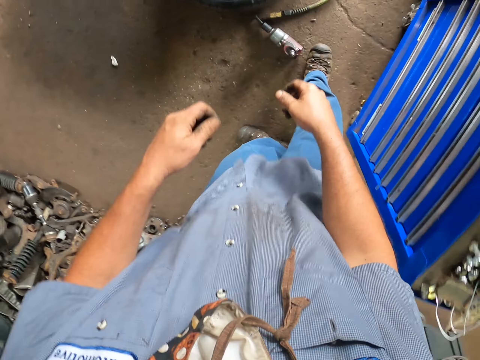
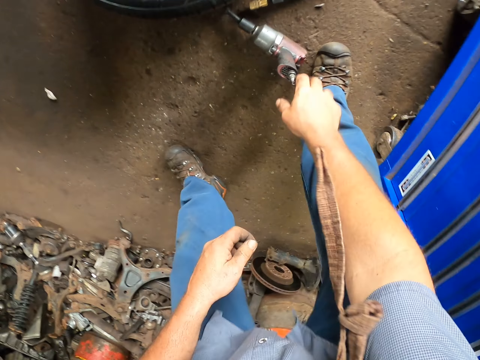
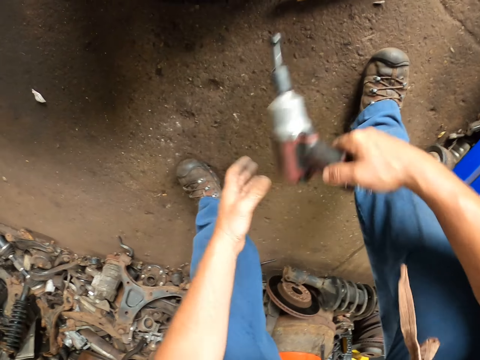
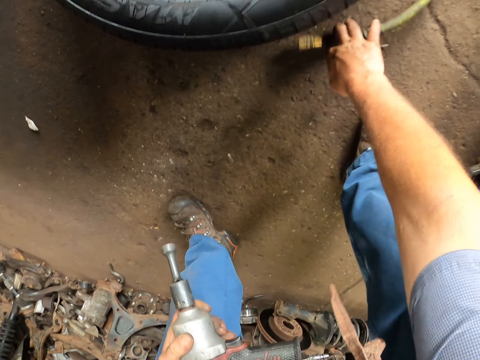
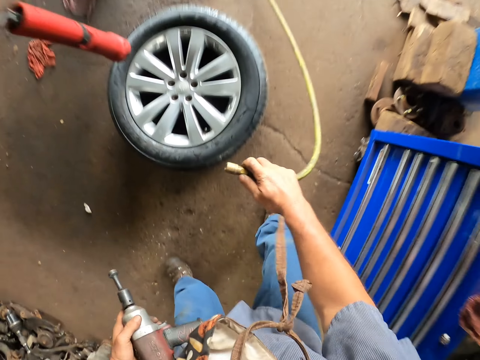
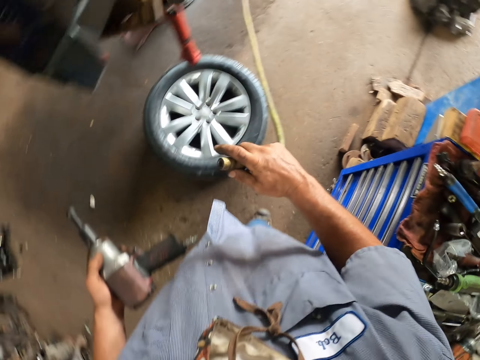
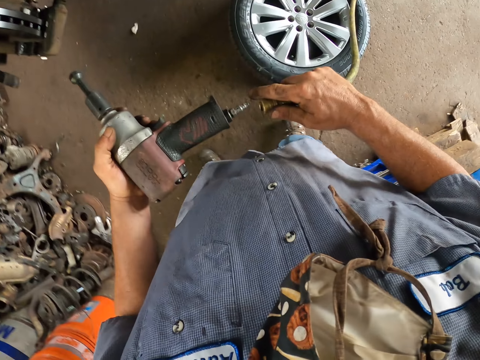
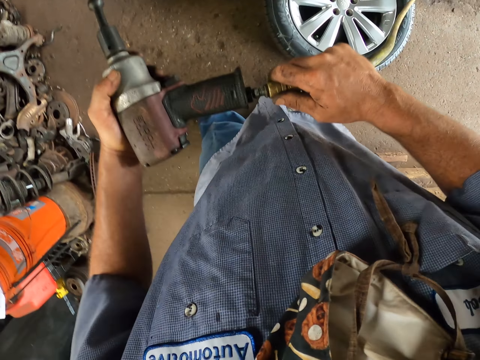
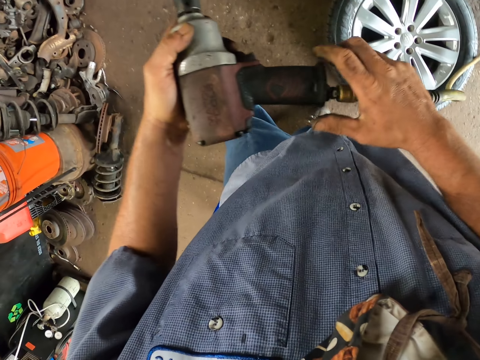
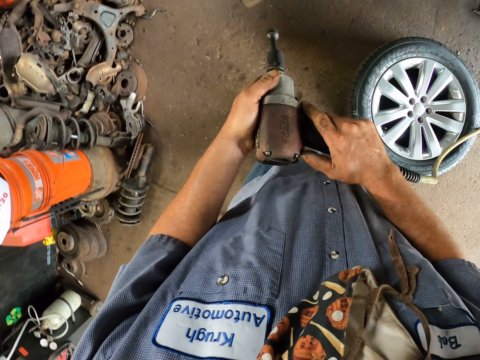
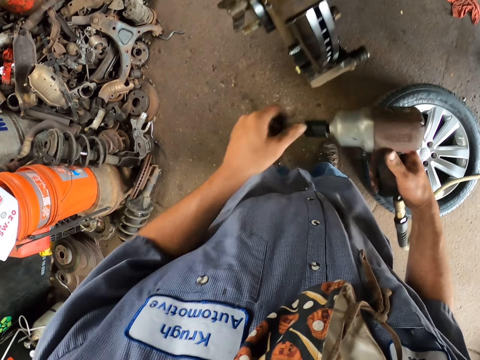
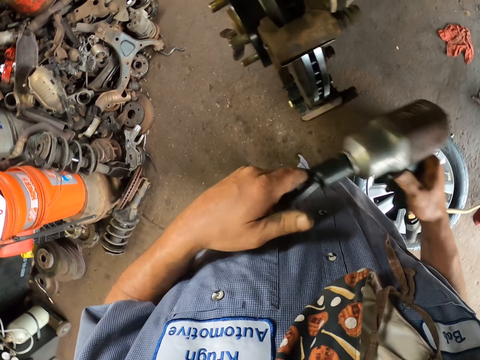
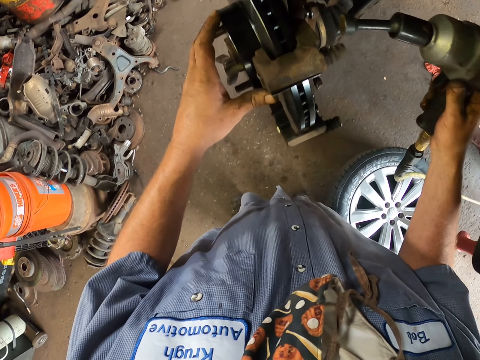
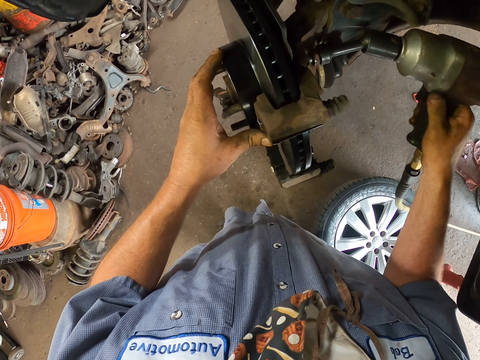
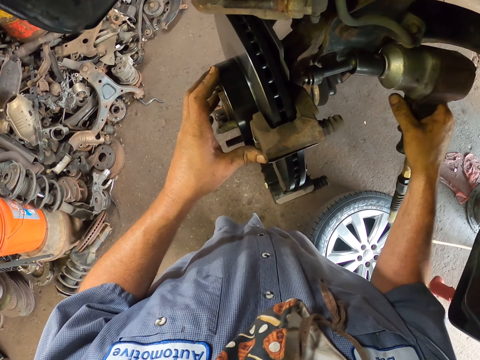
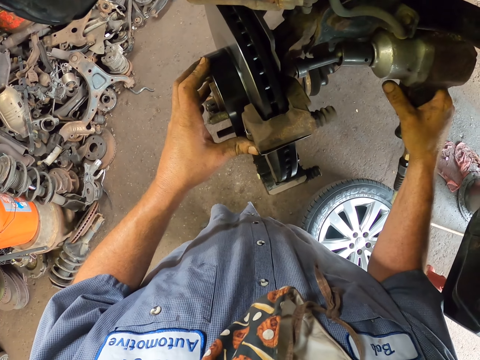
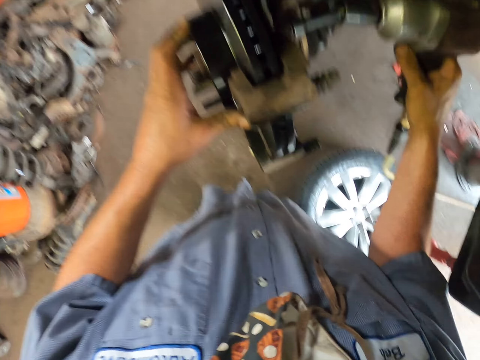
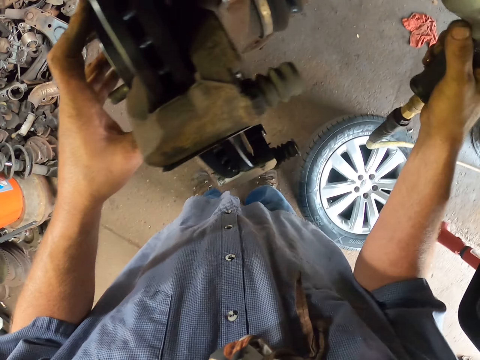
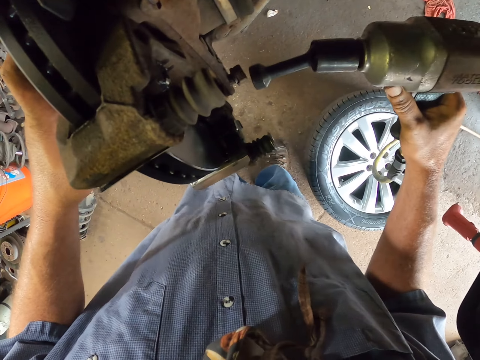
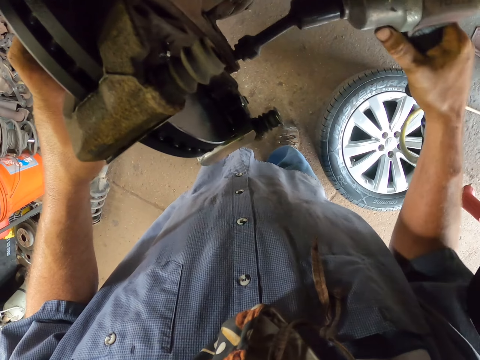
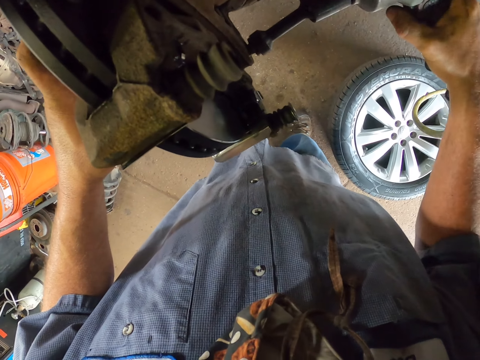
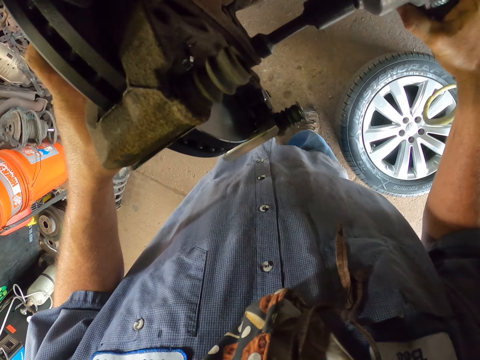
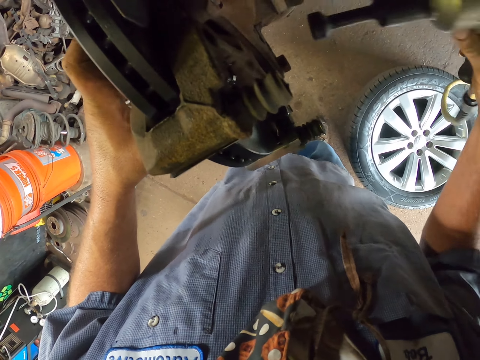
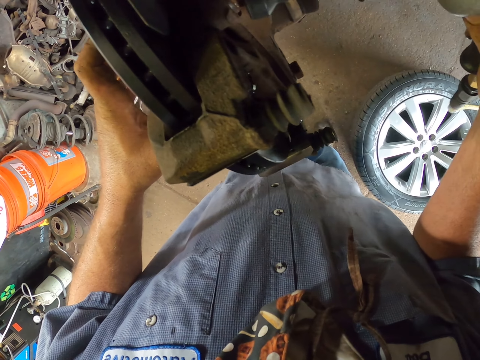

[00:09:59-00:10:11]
The camera wearer picks up a driller. They pick up the pipe. They fix the driller with the pipe. They hold something. They drive the screw with the driller.

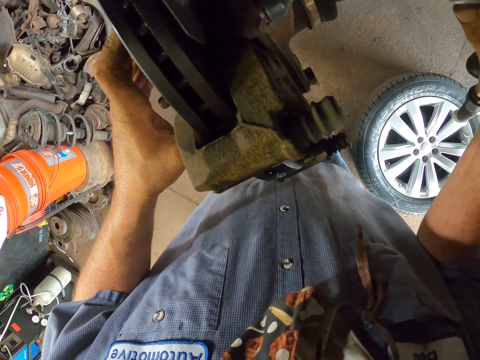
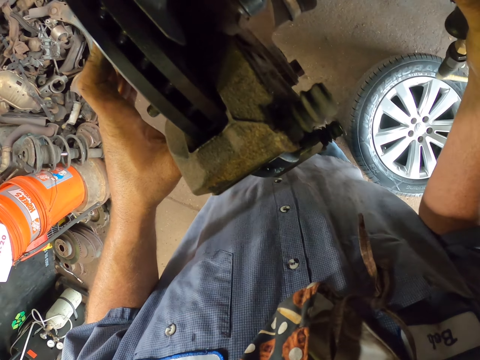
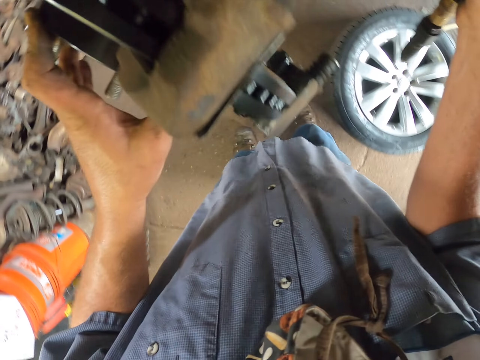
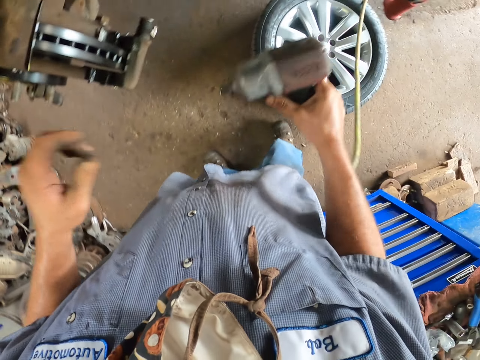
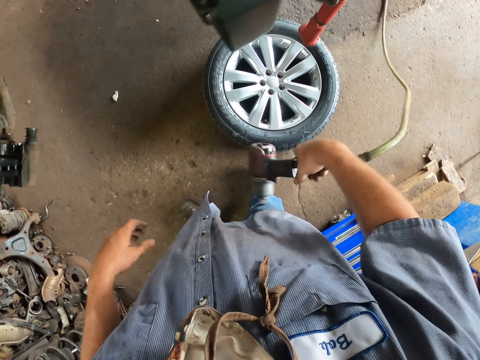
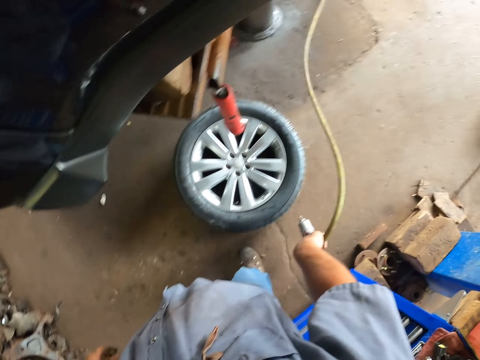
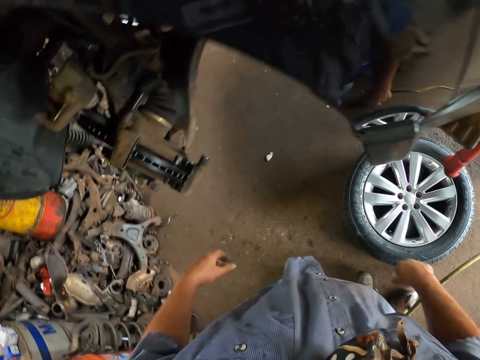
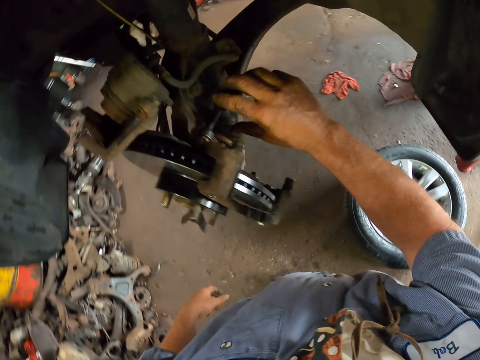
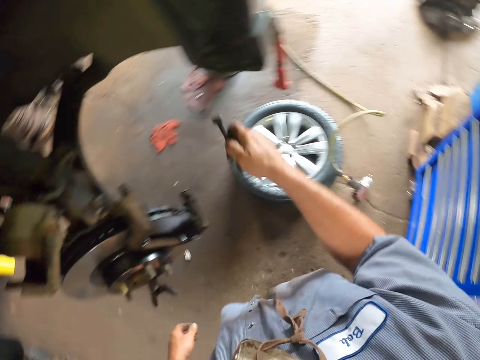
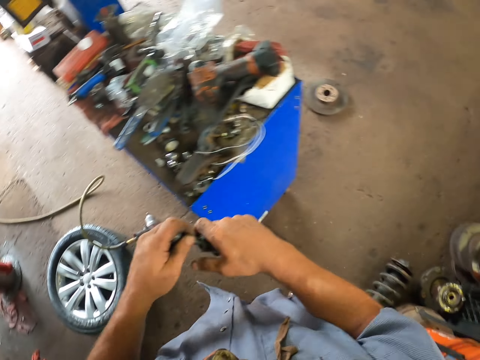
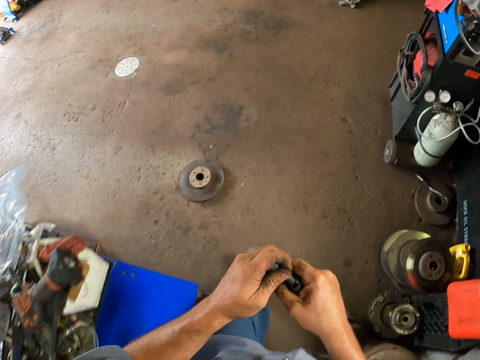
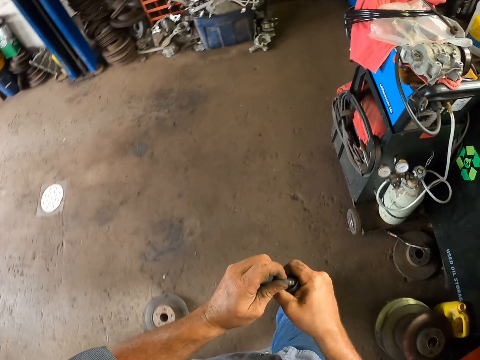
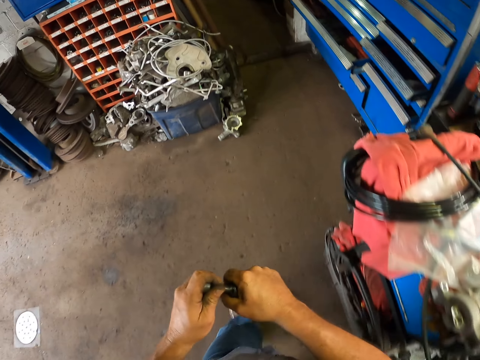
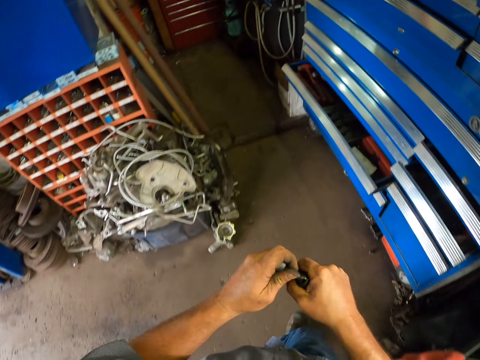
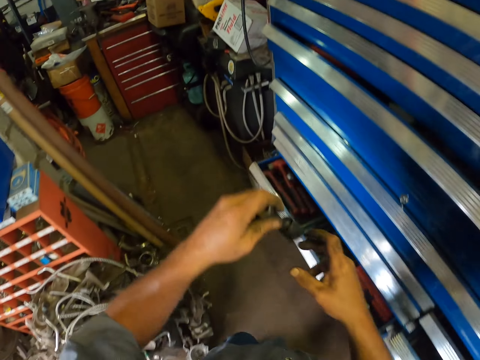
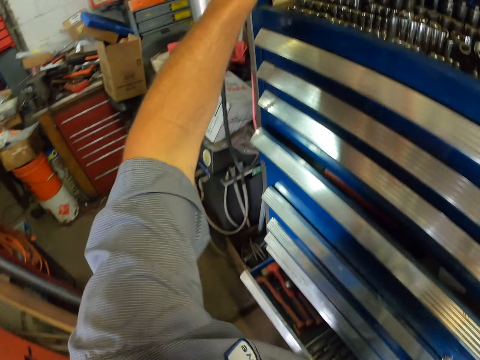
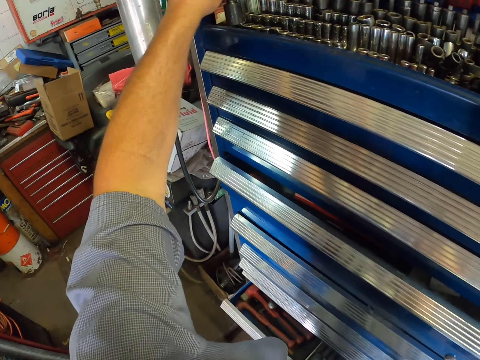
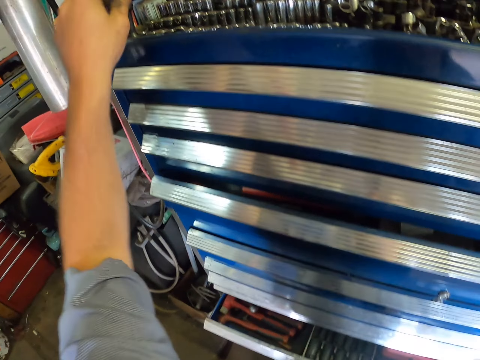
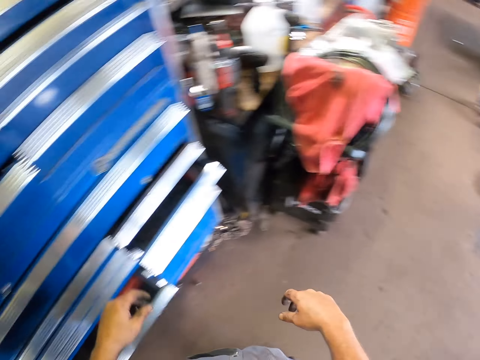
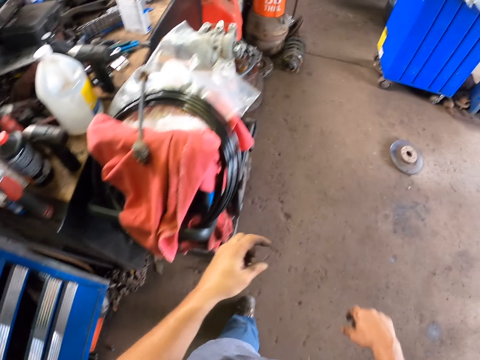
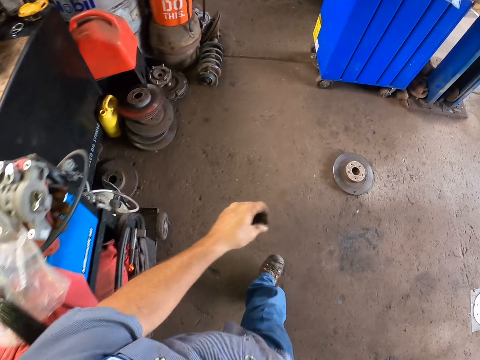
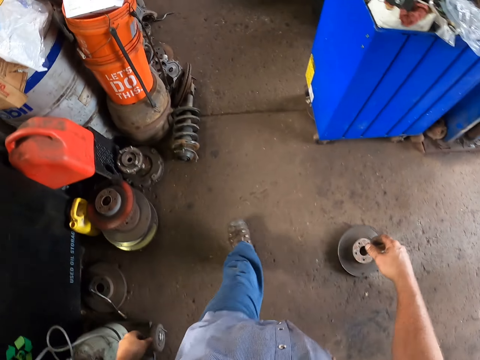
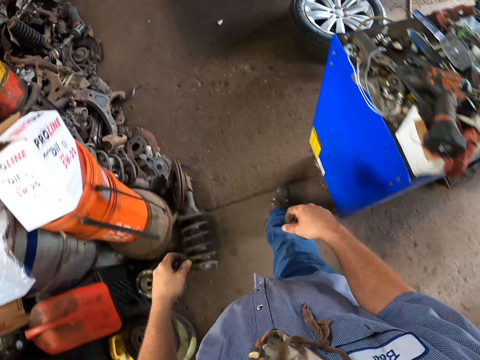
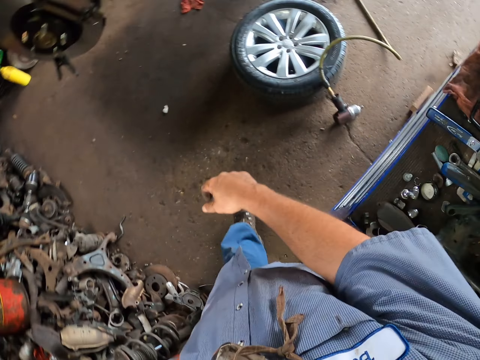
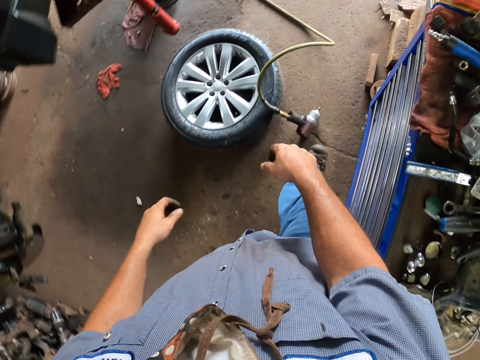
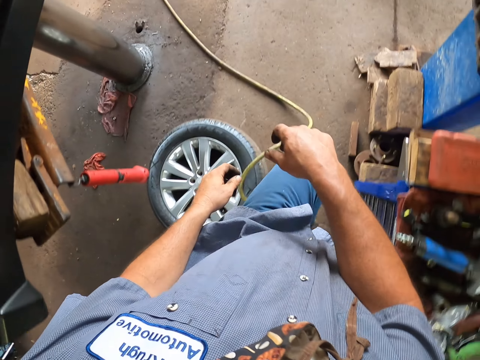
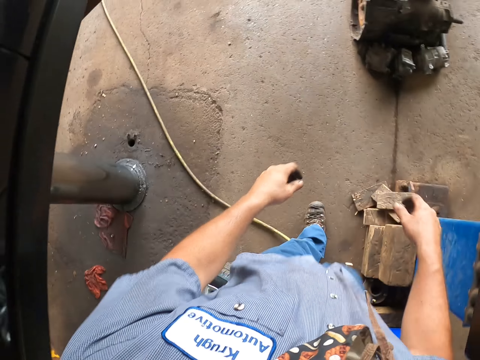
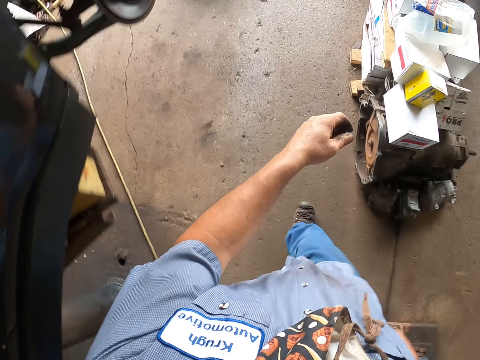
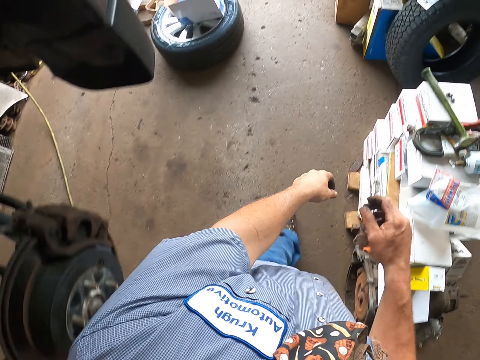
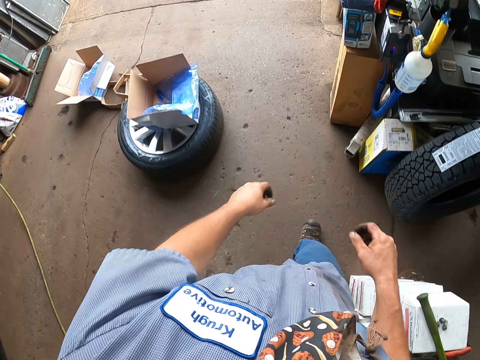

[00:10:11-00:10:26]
The camera wearer drops the driller. They pick up a screw from the carburetor. They walk in the garage. They hold something. They store the screw in a storage shelf. They walk in the garage.
